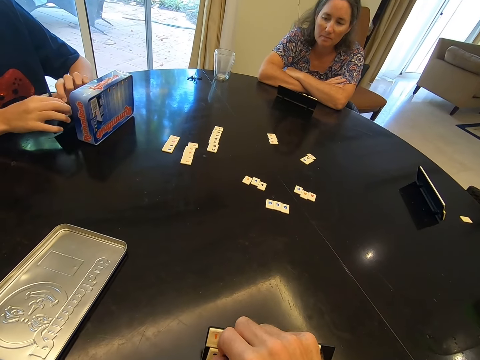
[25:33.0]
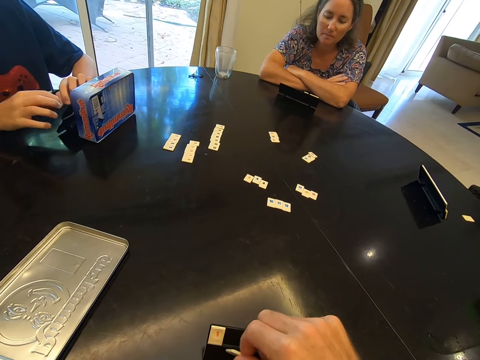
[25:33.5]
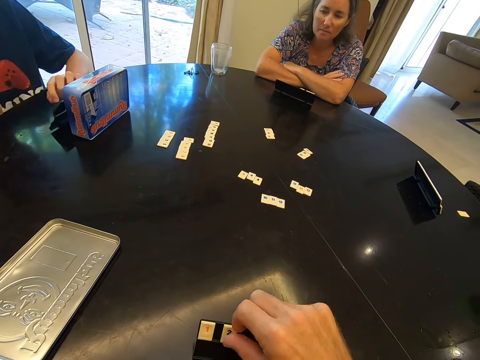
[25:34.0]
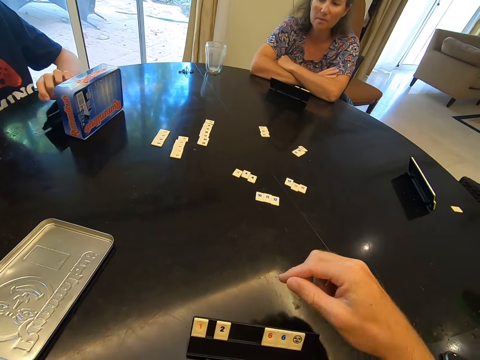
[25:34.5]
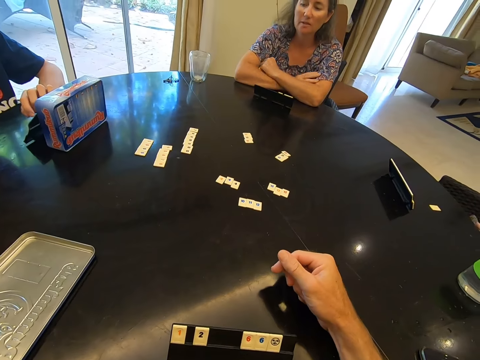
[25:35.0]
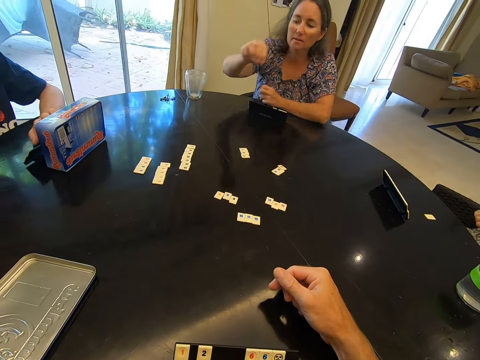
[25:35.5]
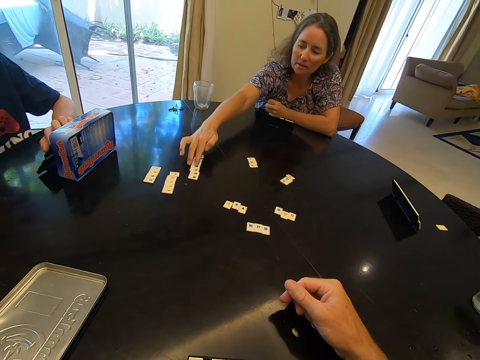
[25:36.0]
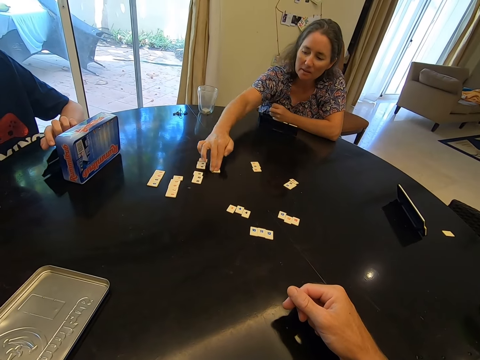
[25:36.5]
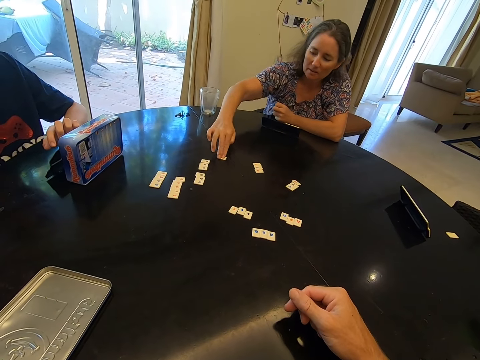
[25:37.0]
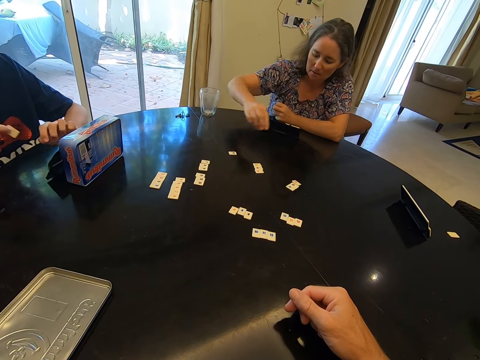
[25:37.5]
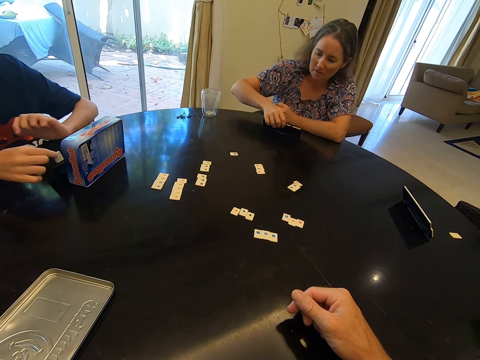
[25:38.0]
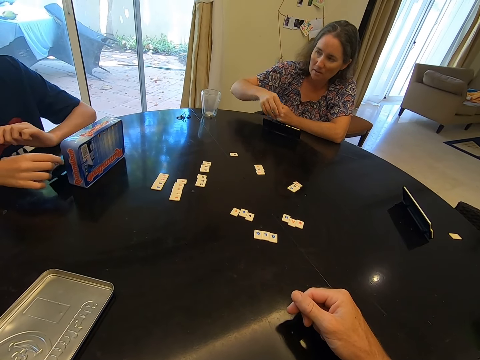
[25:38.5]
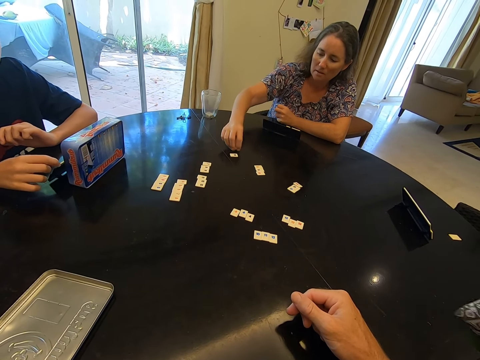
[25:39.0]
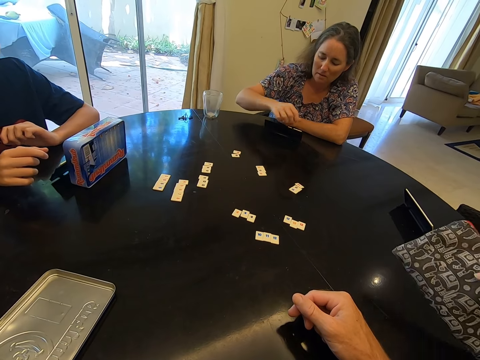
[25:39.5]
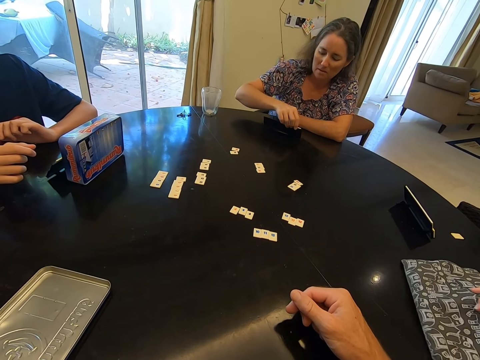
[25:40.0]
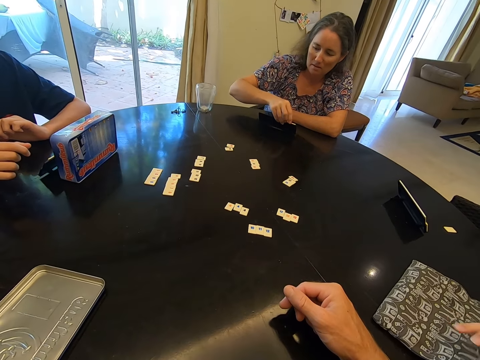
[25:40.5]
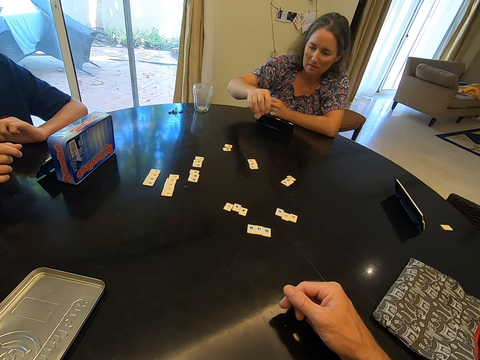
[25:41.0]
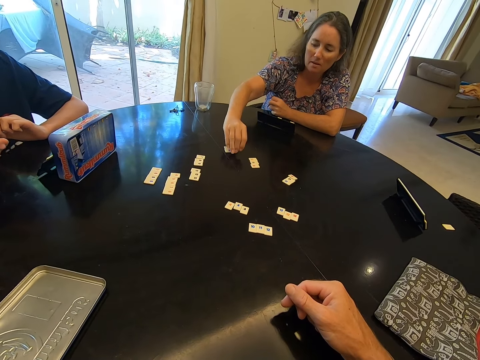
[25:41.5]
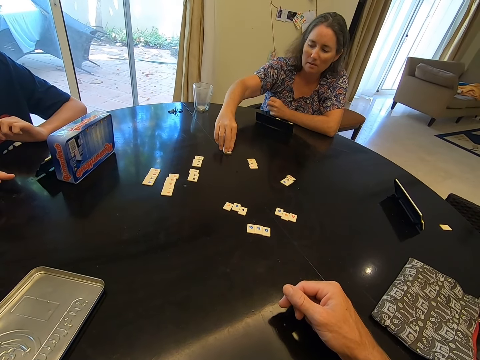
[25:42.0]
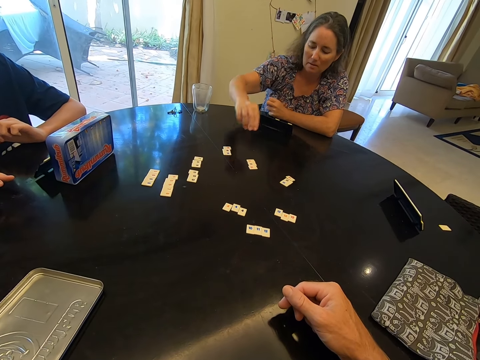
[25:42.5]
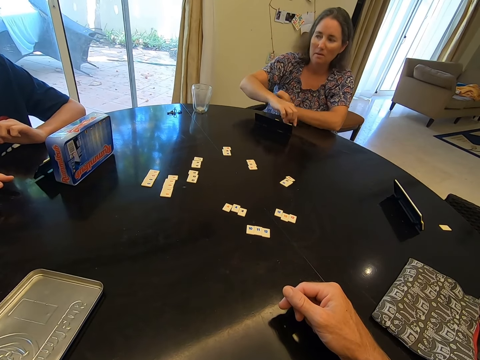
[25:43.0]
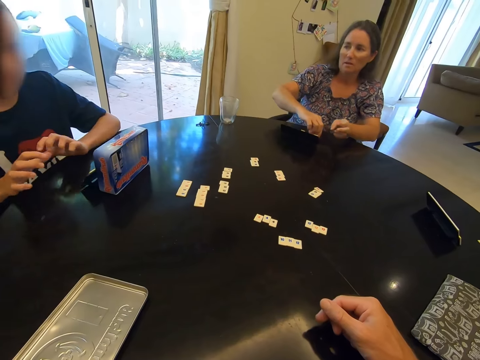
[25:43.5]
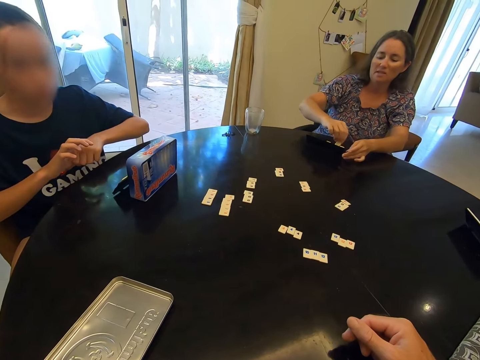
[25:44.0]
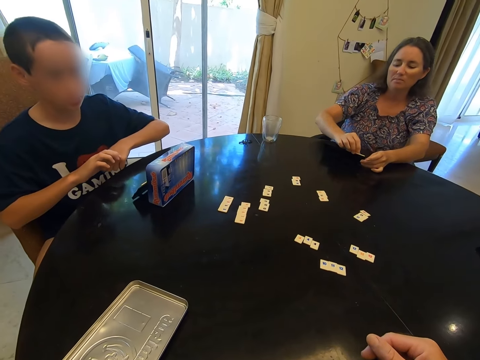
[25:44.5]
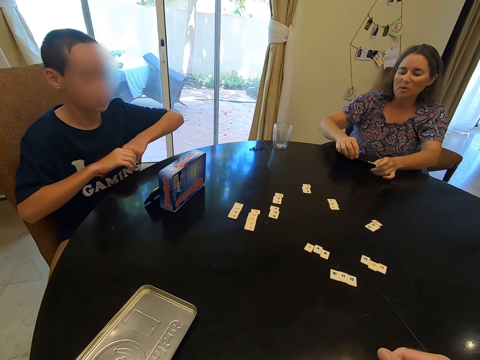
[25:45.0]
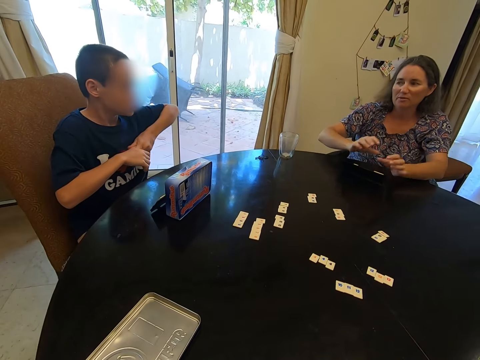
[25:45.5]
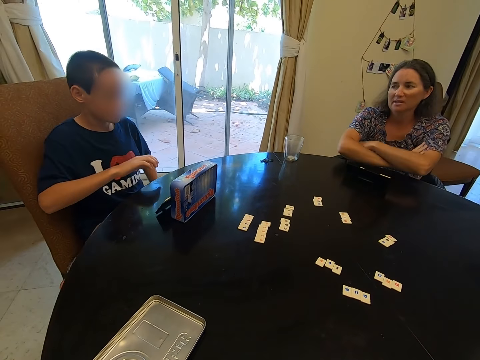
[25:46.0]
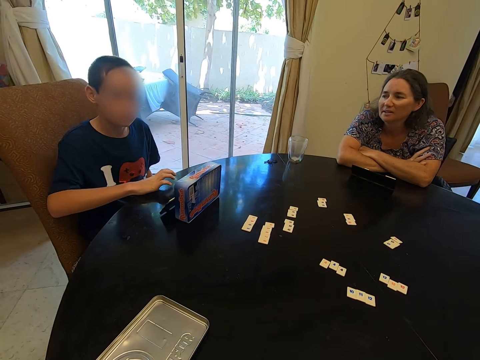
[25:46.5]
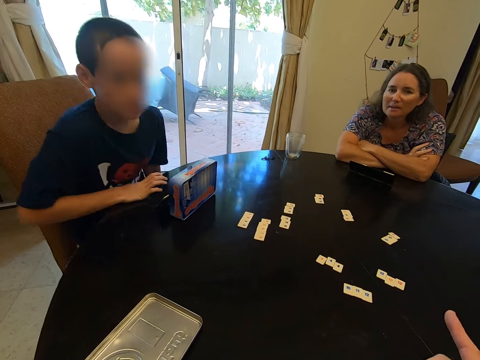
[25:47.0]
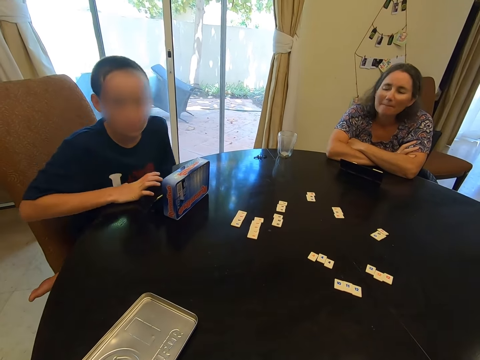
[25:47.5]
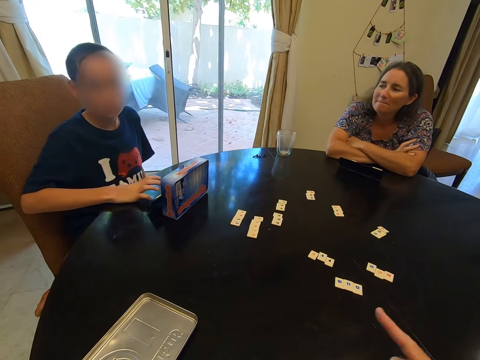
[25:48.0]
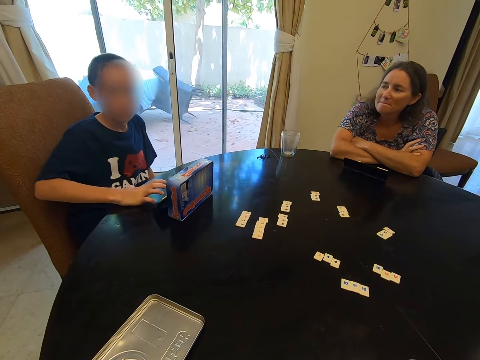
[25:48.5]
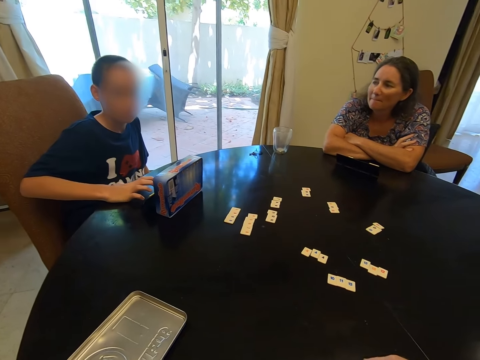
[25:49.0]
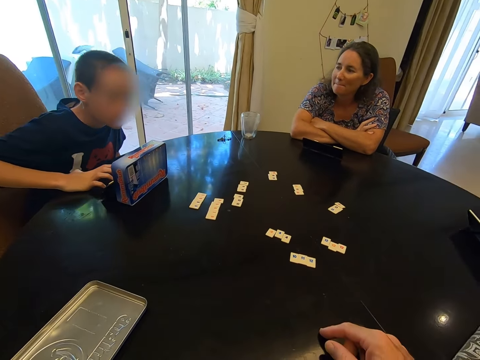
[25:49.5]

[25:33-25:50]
The camera wearer rests the hand on the table. A boy talks to the camera wearer. The camera wearer talks in the room. The boy talks to the camera wearer. The camera wearer talks in the room.

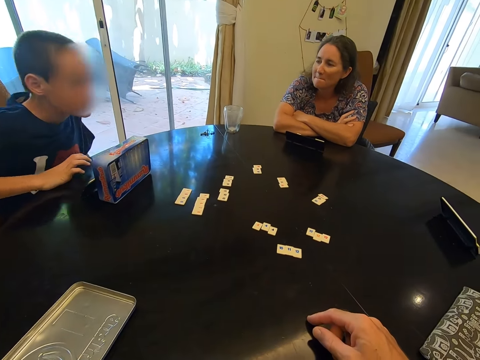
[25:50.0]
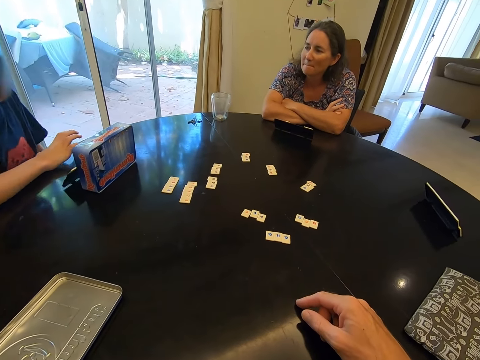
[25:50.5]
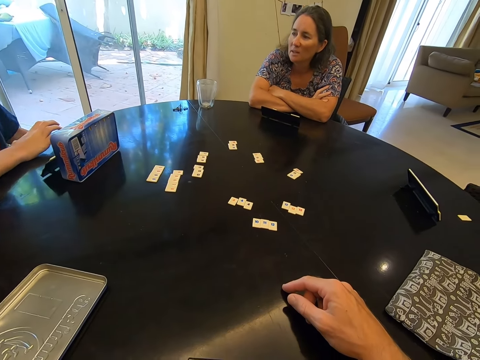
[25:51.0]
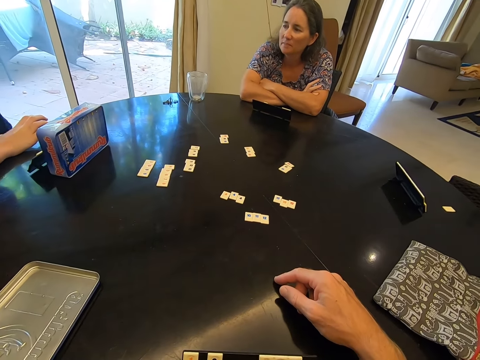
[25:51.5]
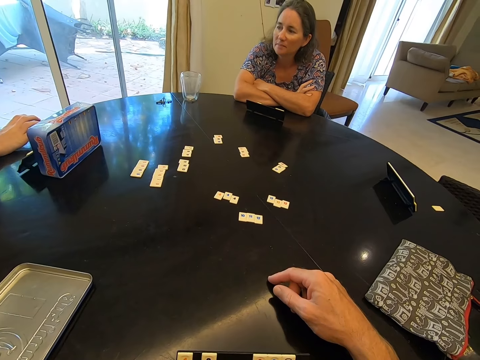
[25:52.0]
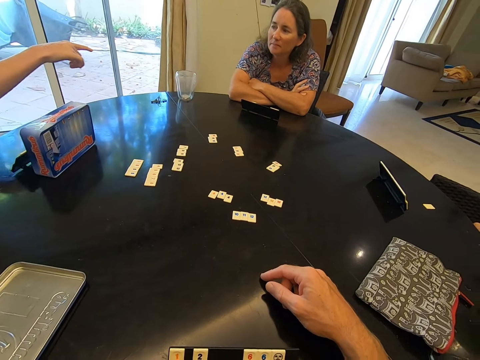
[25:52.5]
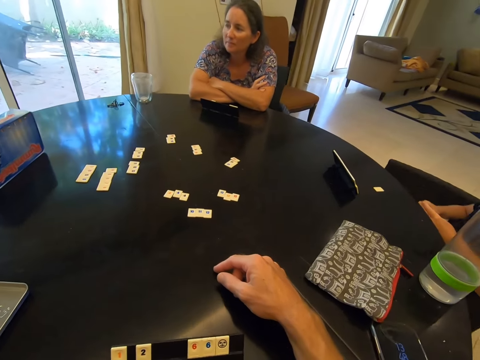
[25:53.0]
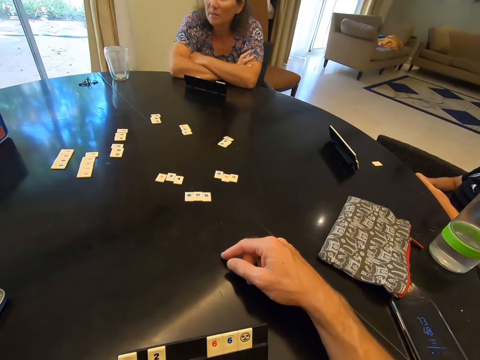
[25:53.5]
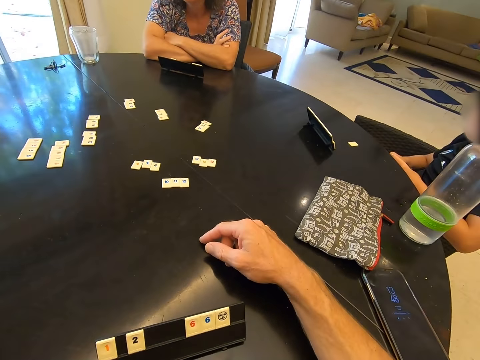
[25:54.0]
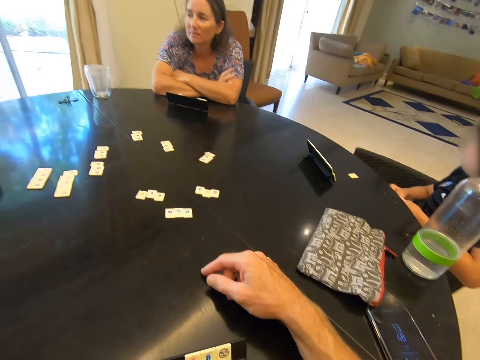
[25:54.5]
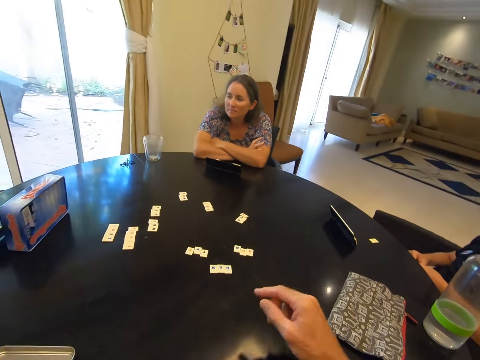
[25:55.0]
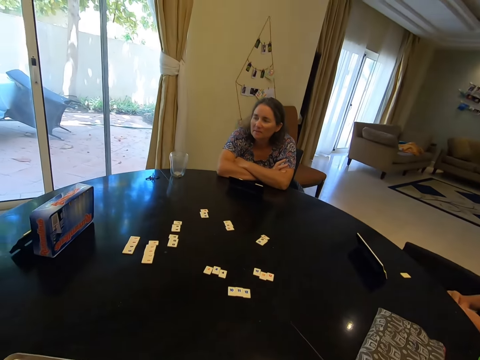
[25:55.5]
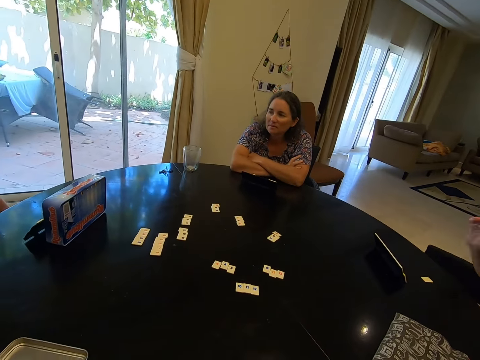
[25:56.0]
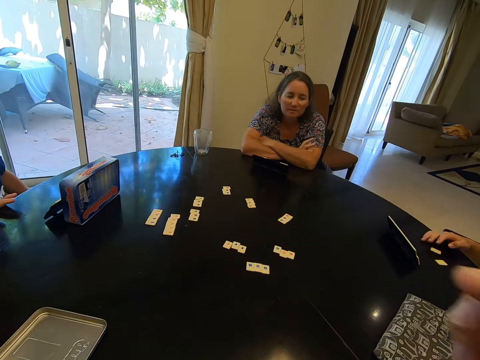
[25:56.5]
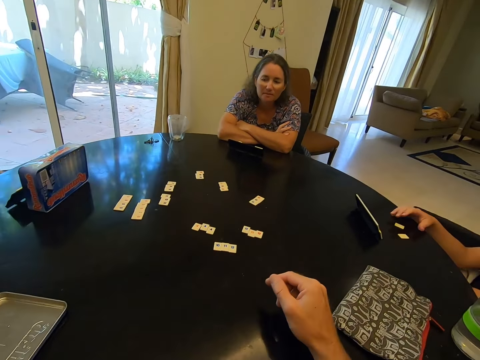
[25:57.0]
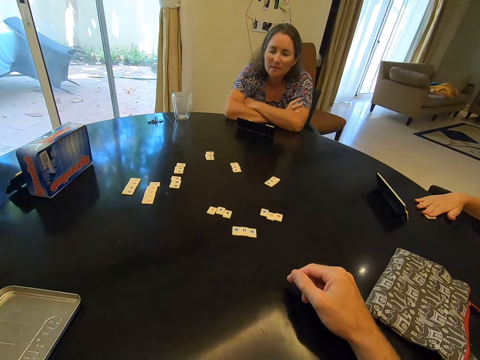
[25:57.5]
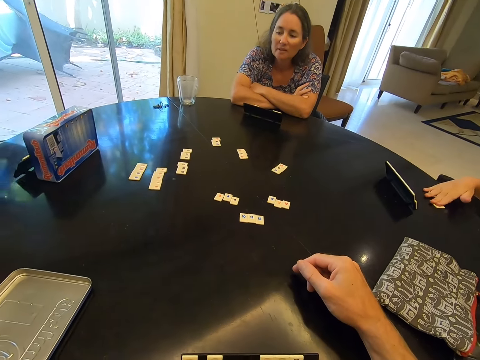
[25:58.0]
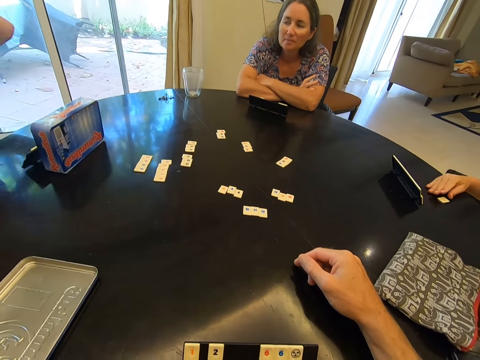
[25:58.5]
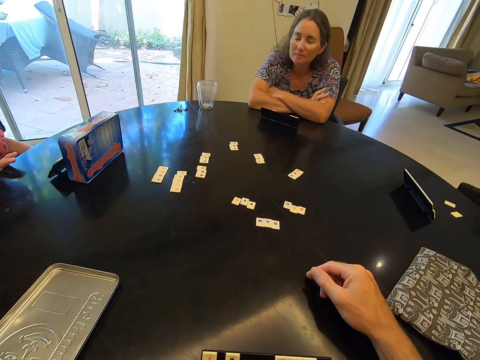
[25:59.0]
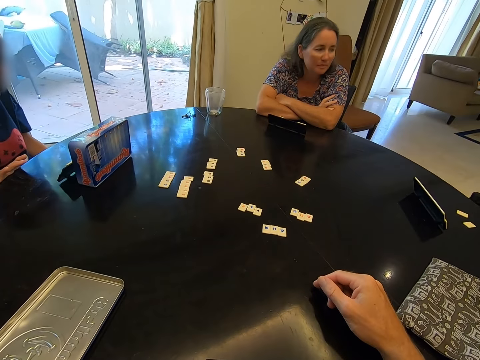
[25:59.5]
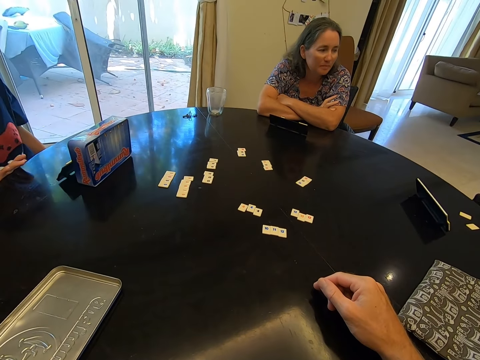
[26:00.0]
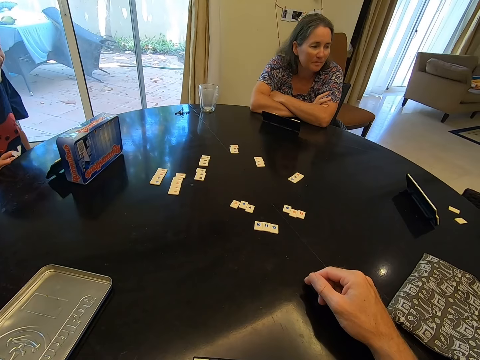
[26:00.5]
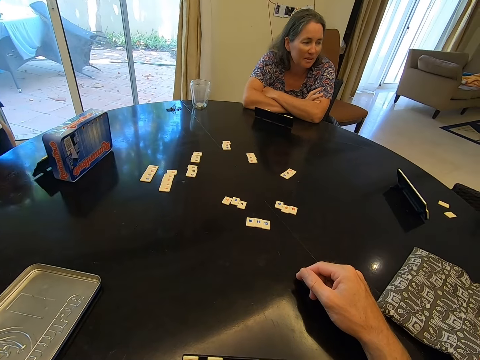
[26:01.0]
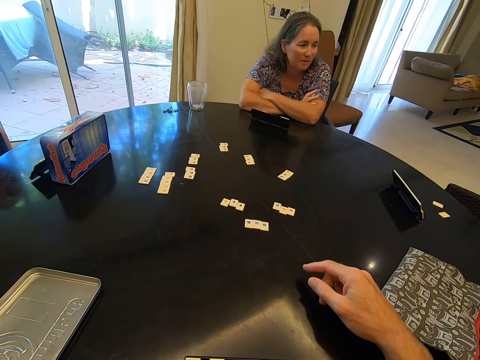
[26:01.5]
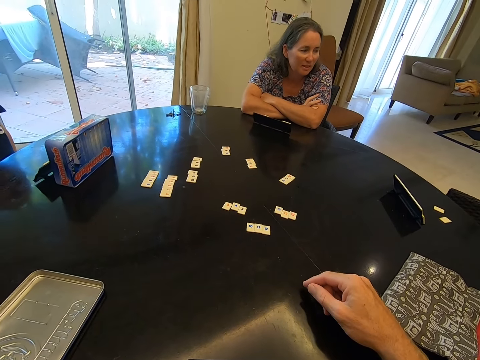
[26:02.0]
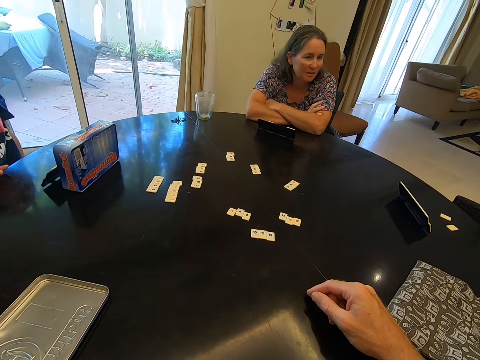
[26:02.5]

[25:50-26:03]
The camera wearer looks around. They rest the hand on the table.
